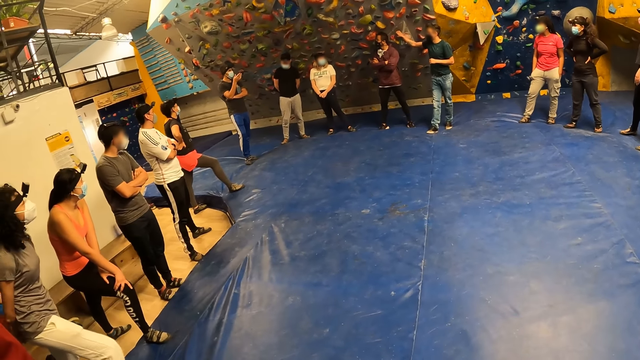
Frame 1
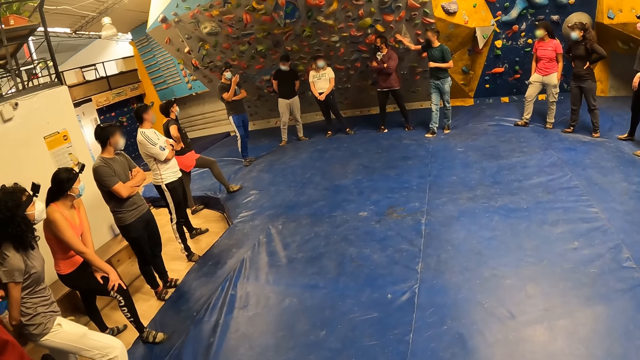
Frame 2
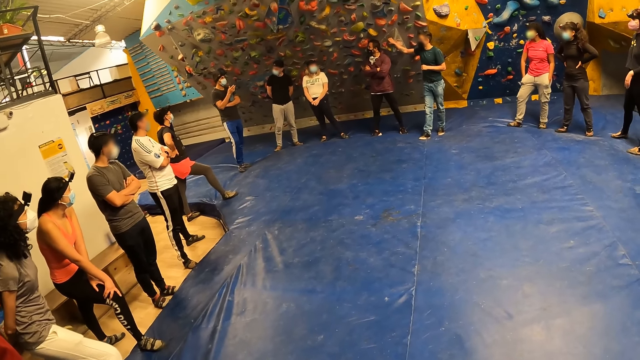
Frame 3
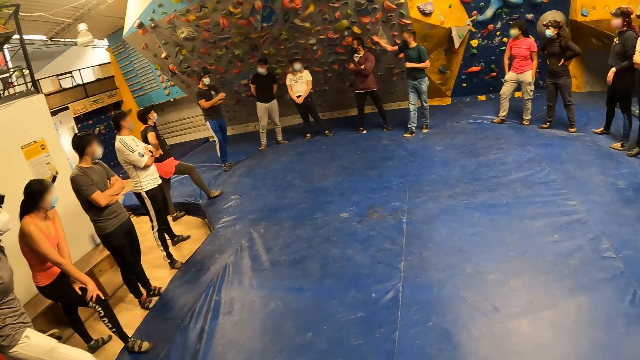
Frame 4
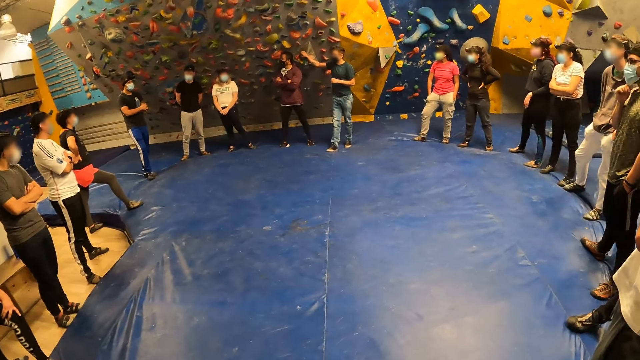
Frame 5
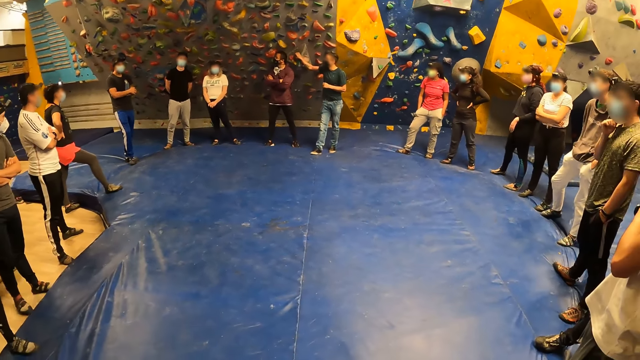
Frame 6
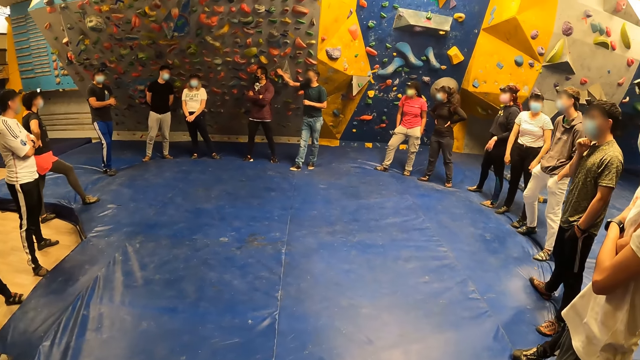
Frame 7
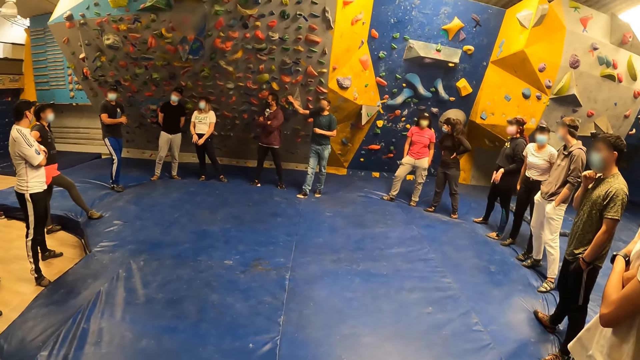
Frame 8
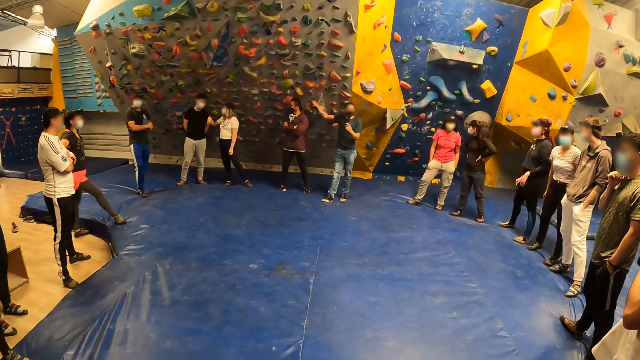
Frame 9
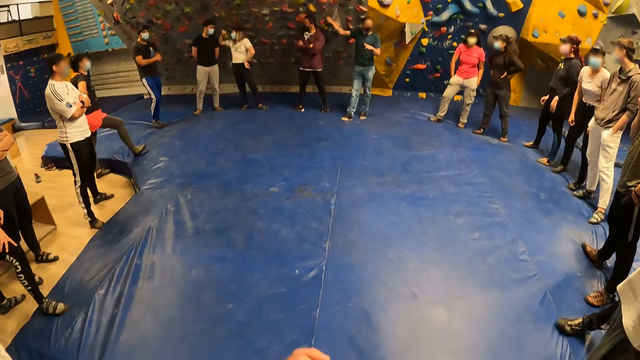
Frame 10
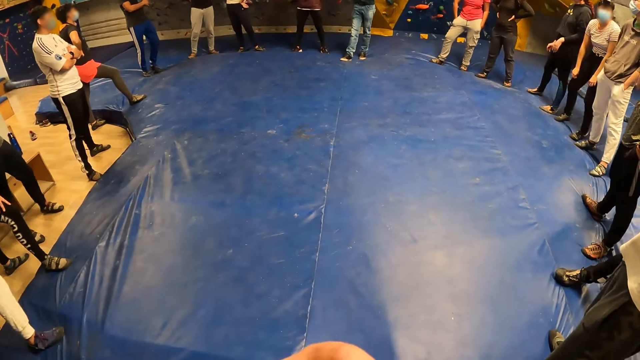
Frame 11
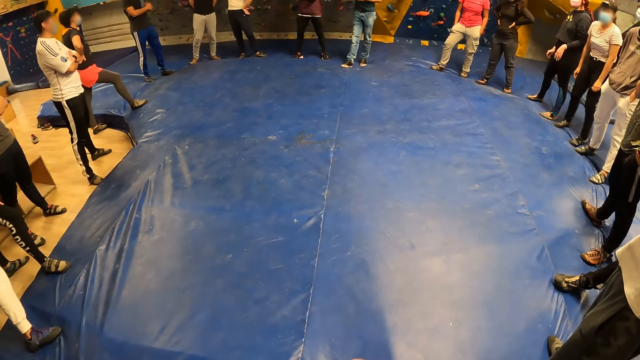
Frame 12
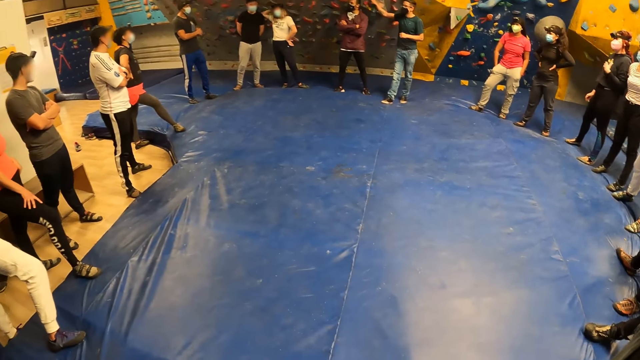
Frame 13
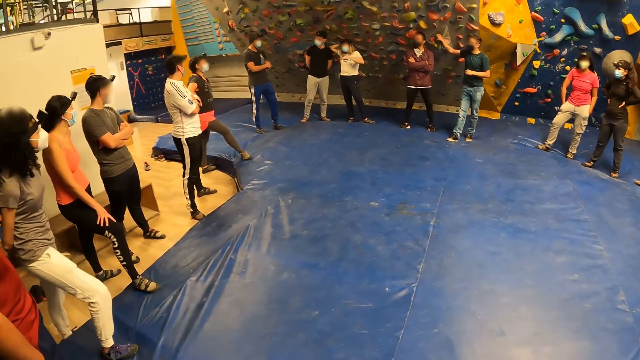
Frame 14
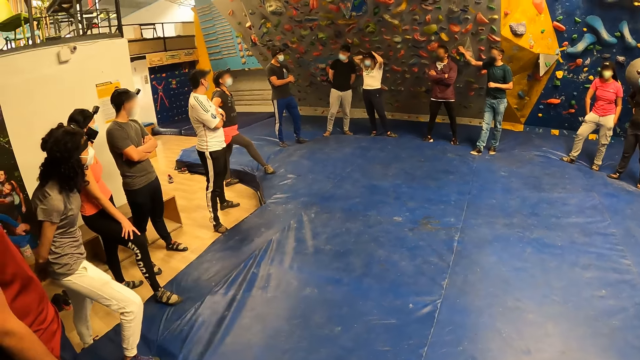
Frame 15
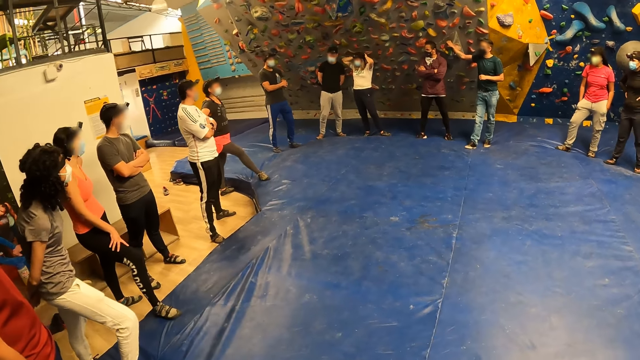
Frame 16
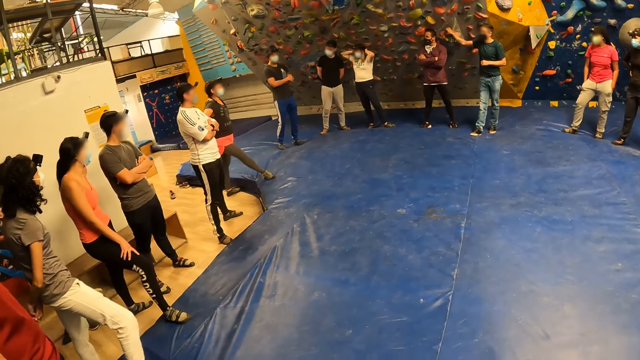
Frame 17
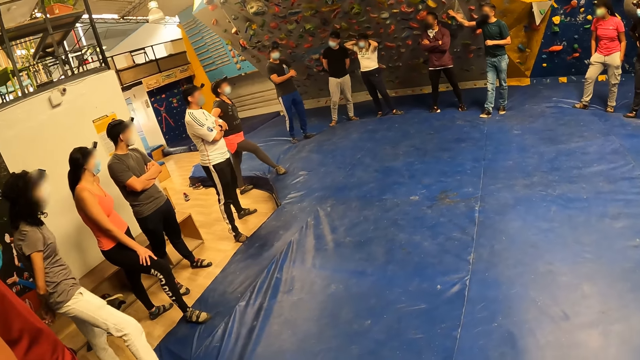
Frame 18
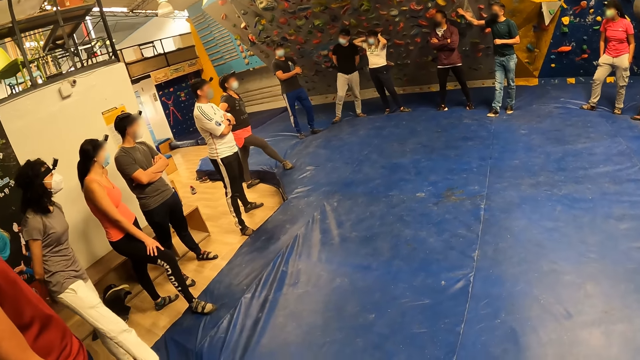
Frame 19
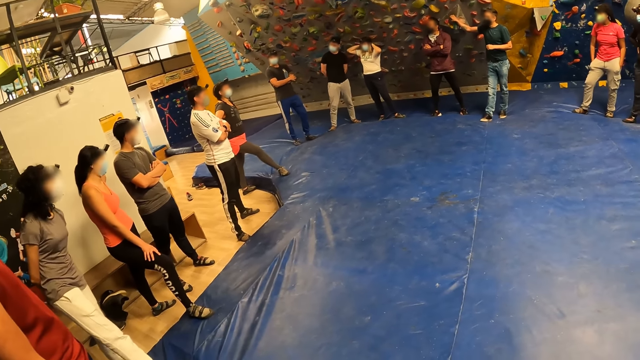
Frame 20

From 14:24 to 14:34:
A man converses with a lady. The lady converses with the man. The lady makes her hair on the floor.

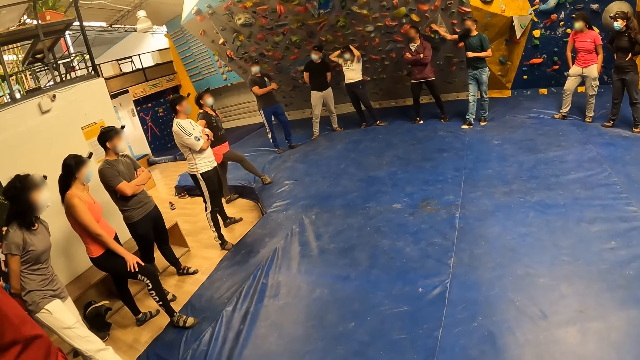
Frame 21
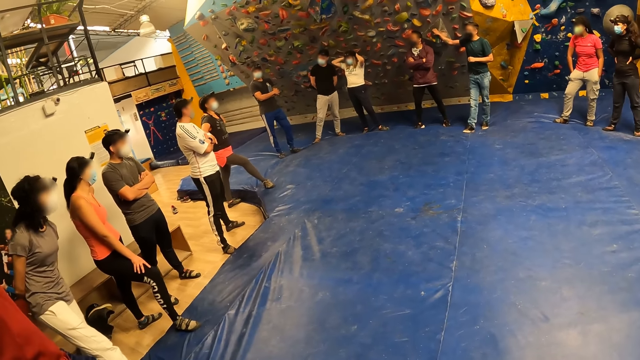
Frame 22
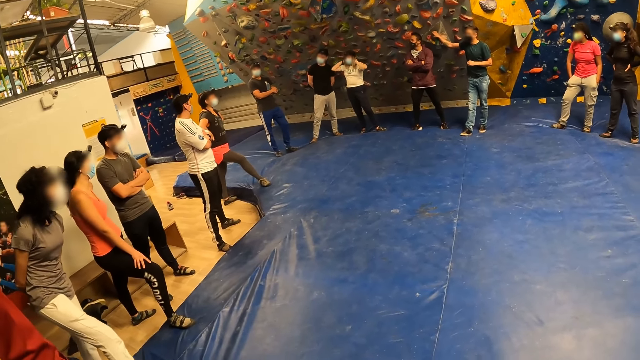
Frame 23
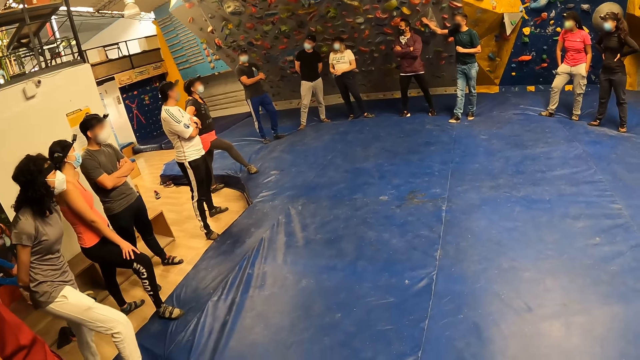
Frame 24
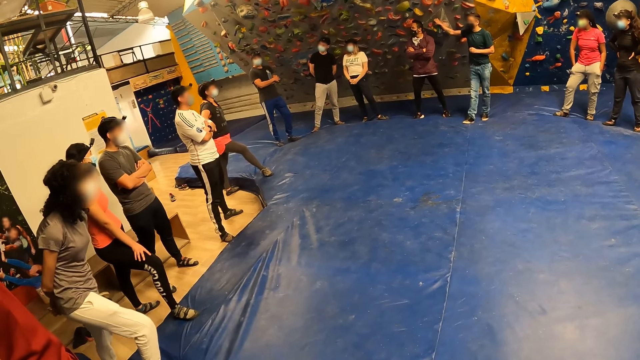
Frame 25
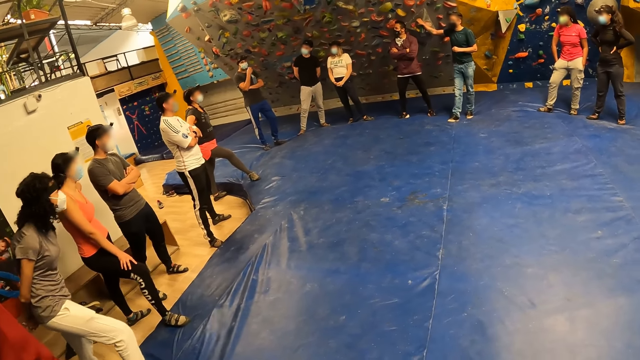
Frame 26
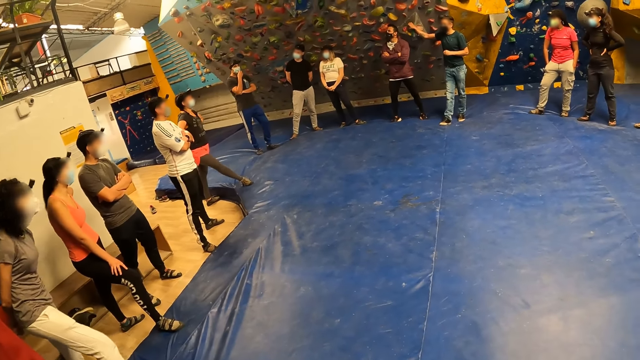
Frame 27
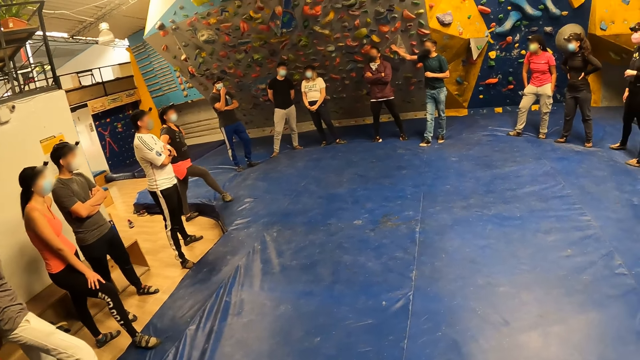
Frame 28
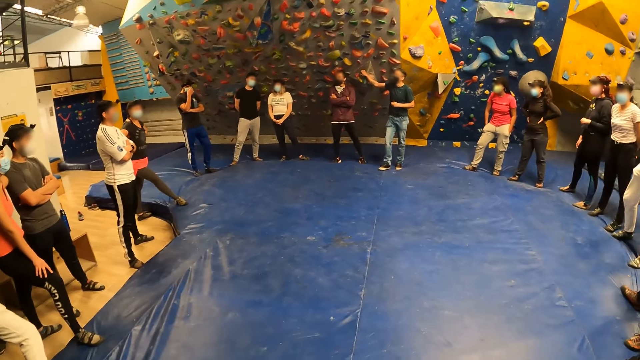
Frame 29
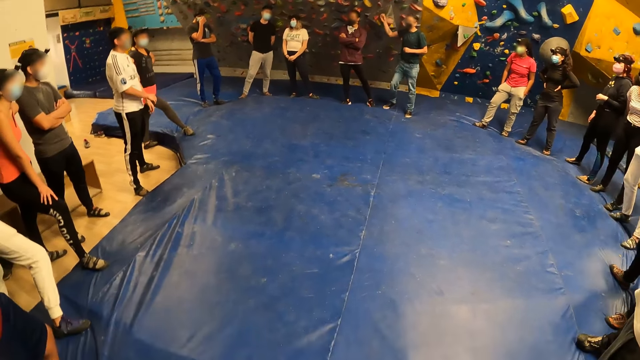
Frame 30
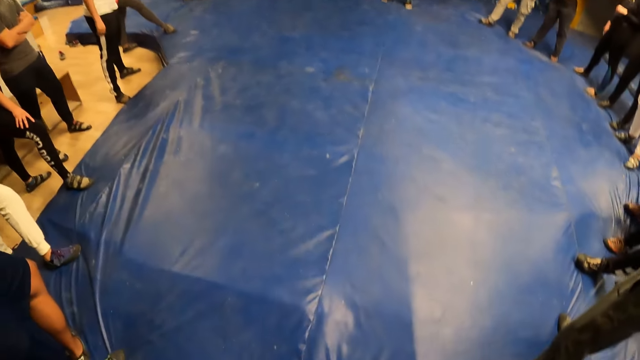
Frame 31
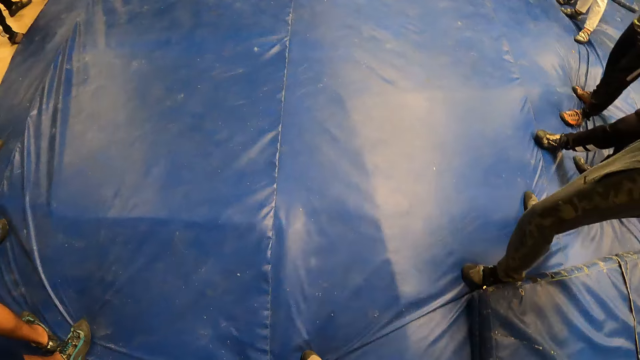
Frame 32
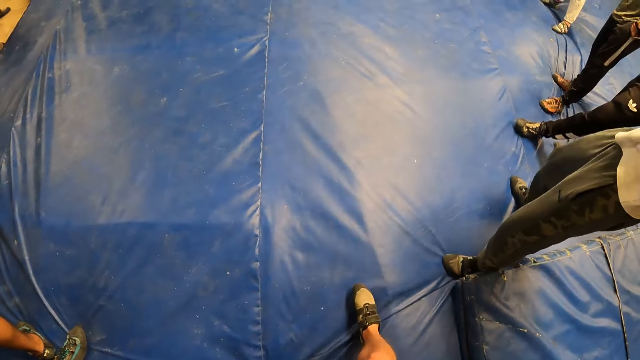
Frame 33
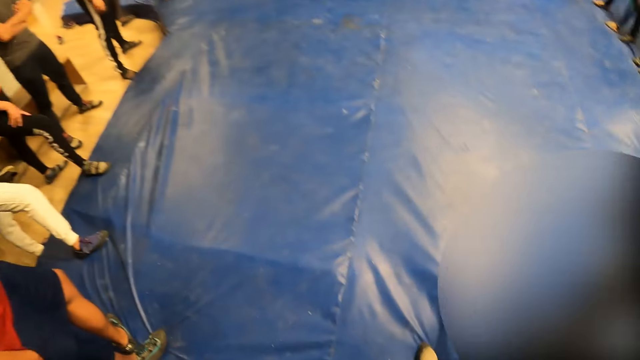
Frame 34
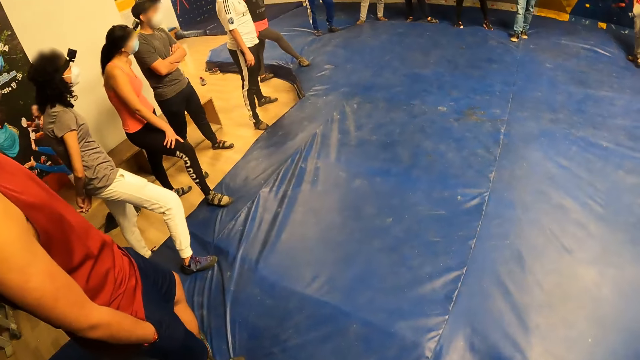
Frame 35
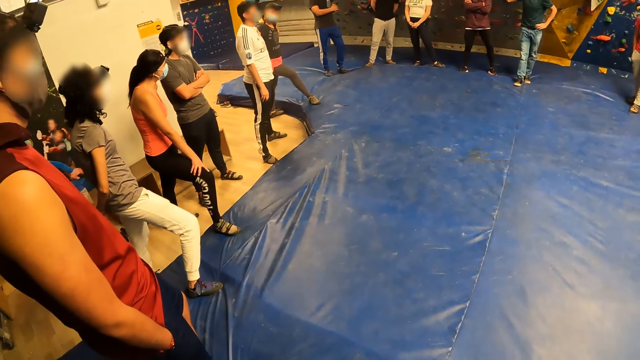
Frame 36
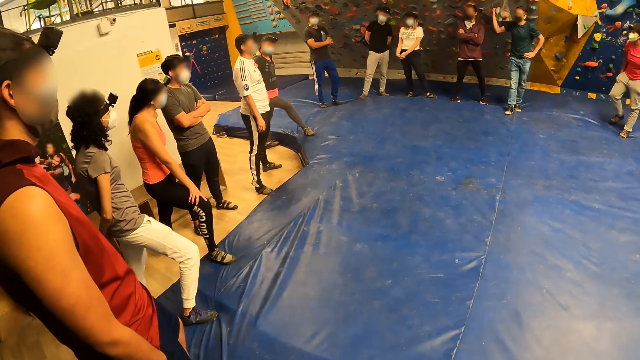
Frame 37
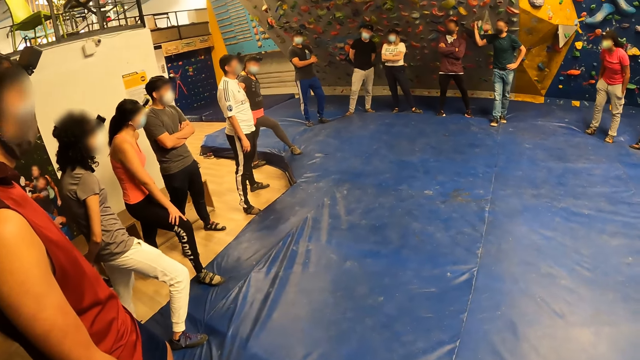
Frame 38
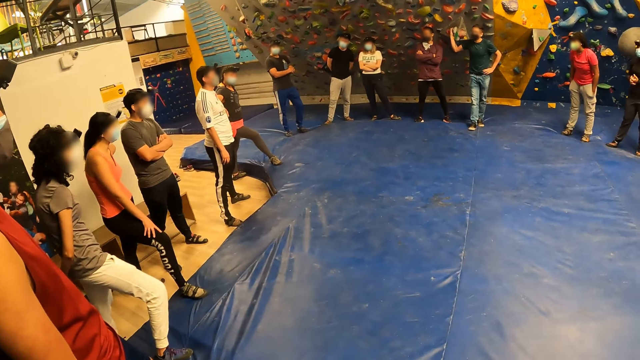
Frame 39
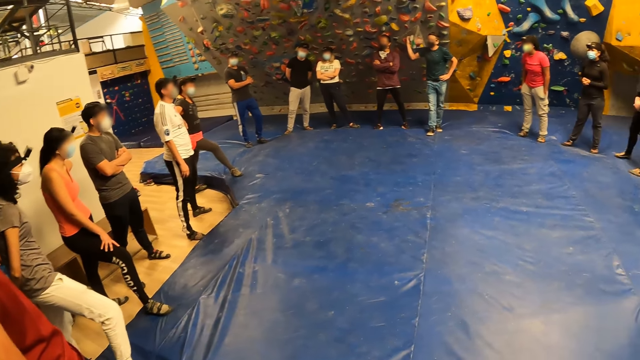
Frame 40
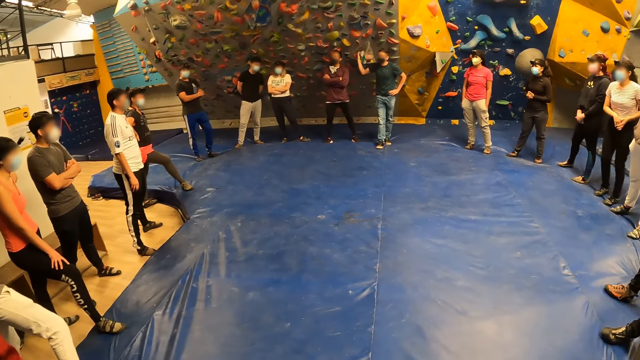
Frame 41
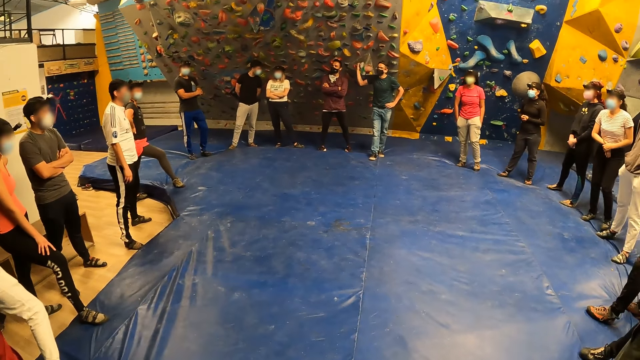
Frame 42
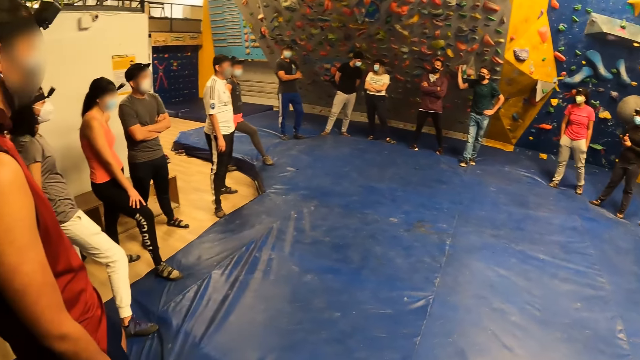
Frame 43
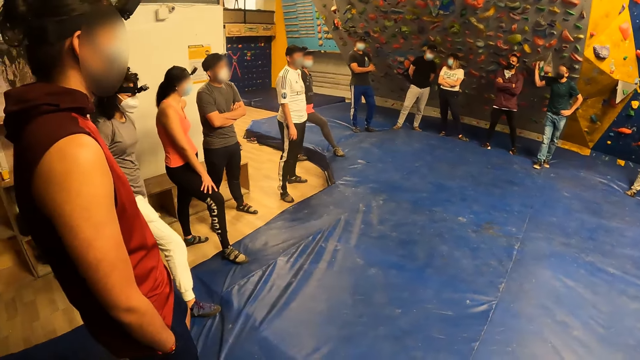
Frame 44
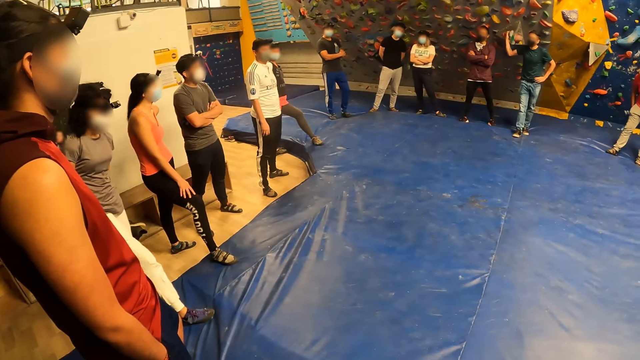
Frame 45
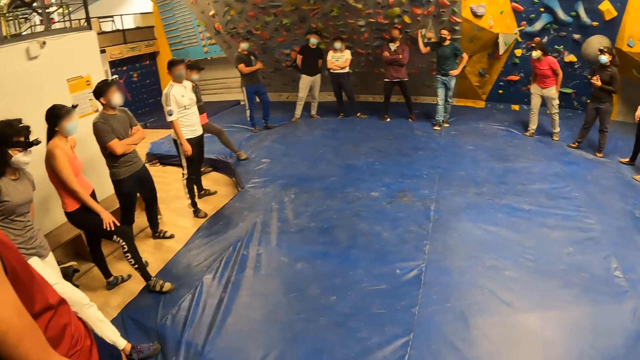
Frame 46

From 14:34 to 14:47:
A lady drops her hands from her head. A man adjusts the mask on his mouth. The camera wearer steps forward and stares around. Another man stares on the floor beside the camera wearer. Another lady stares on the floor. Another lady stares on the floor. Another man stares on the floor. The first lady folds her hands. Another lady stares on the floor. The last lady steps backwards on the floor.
